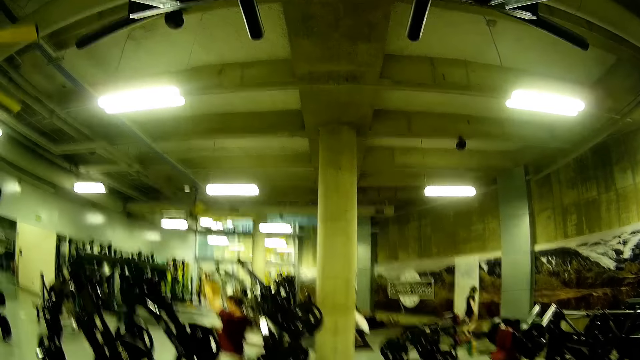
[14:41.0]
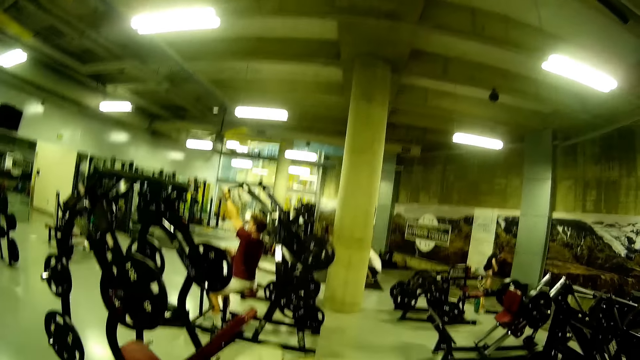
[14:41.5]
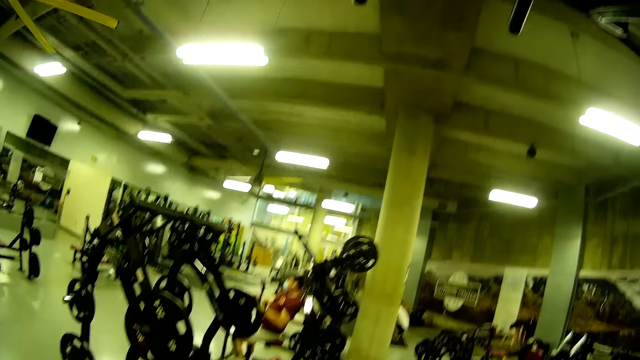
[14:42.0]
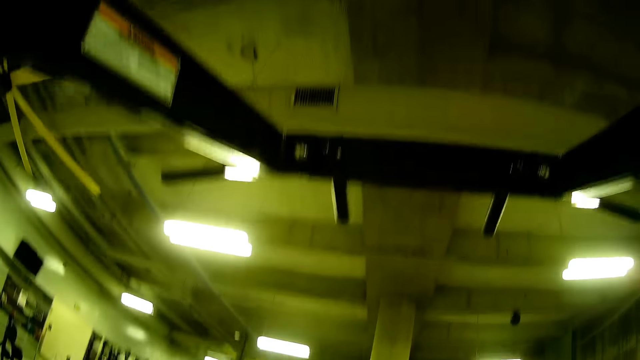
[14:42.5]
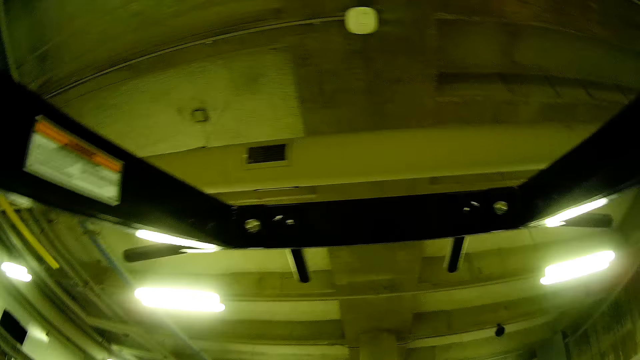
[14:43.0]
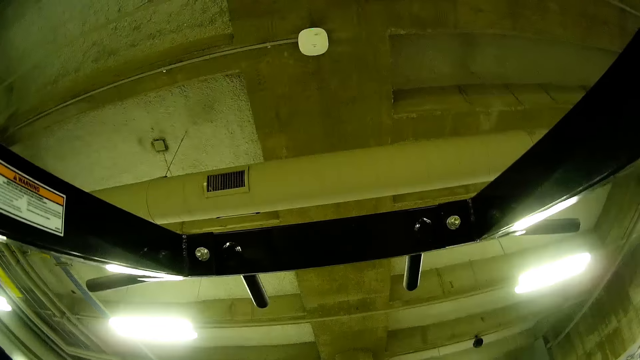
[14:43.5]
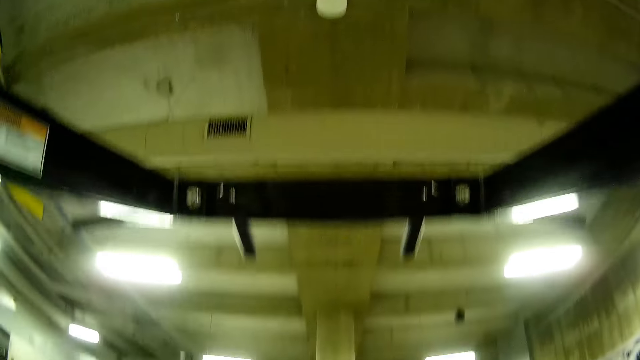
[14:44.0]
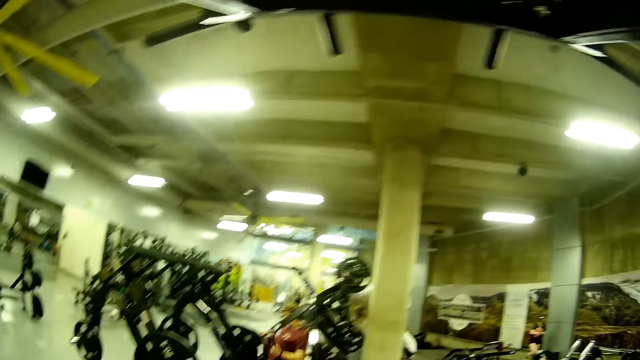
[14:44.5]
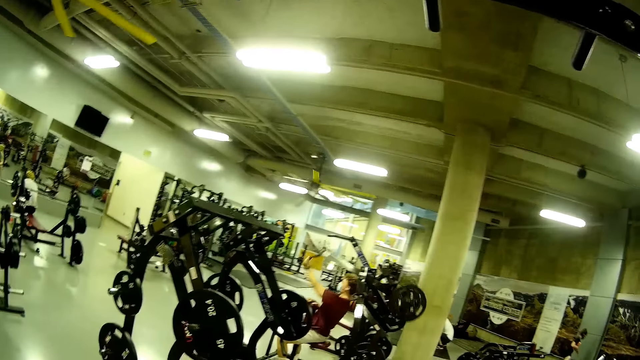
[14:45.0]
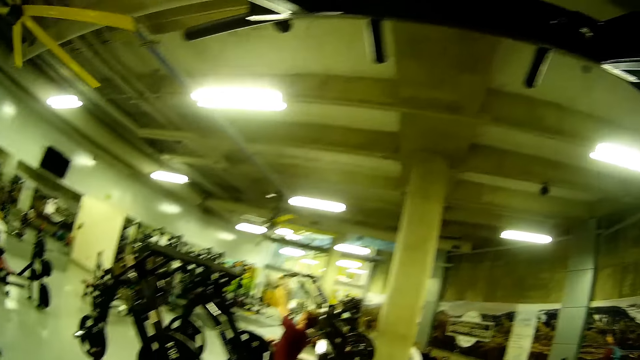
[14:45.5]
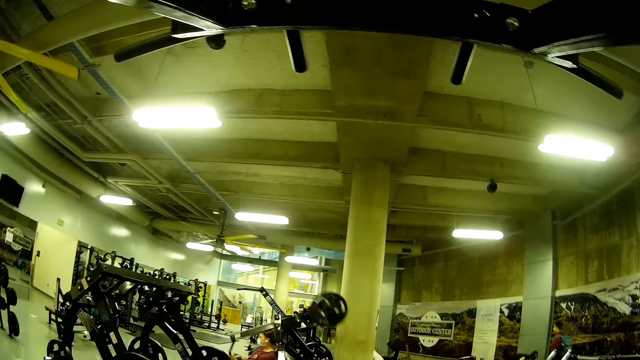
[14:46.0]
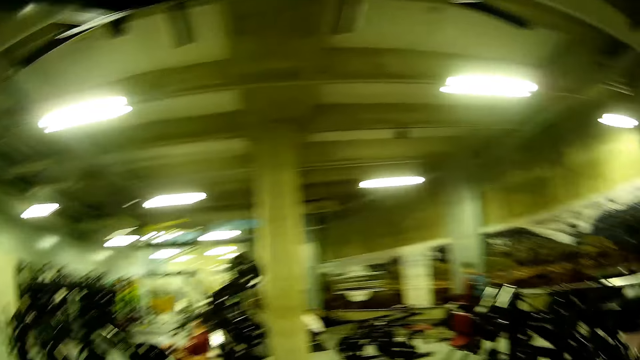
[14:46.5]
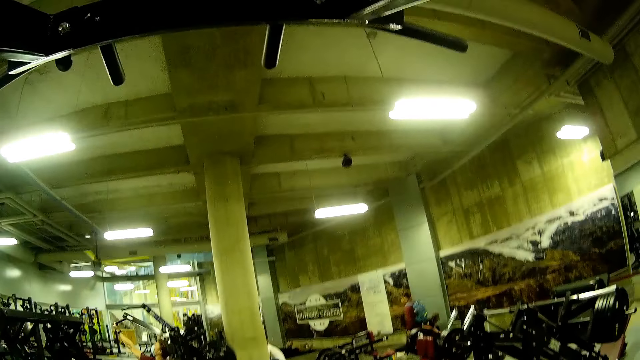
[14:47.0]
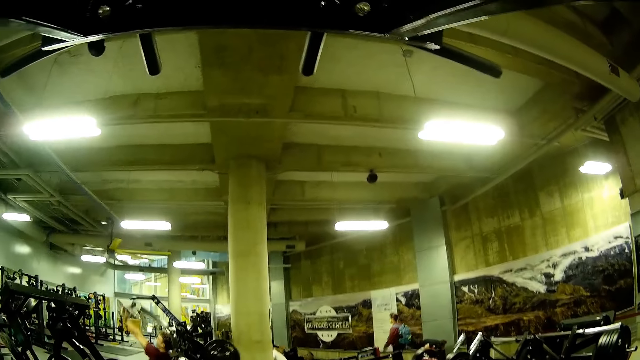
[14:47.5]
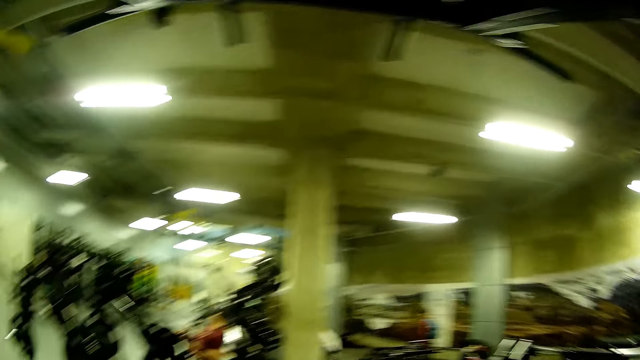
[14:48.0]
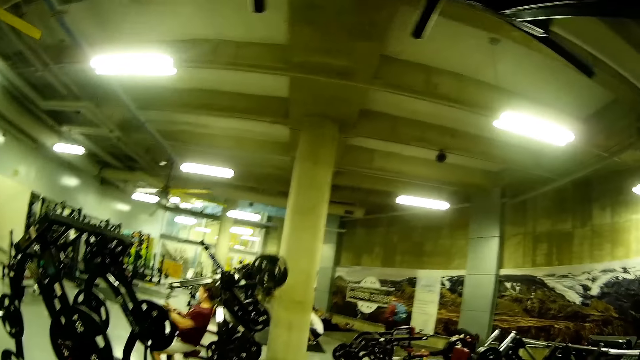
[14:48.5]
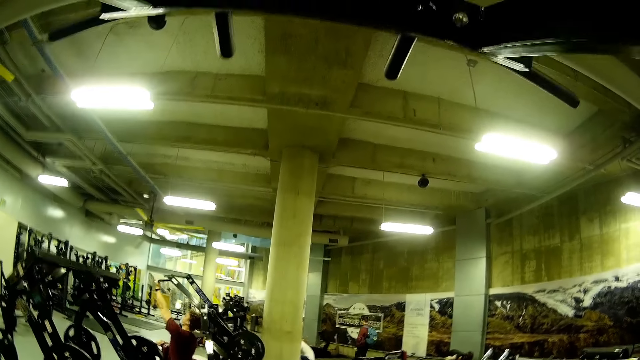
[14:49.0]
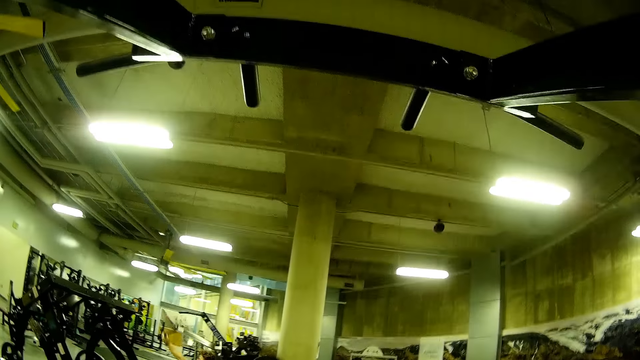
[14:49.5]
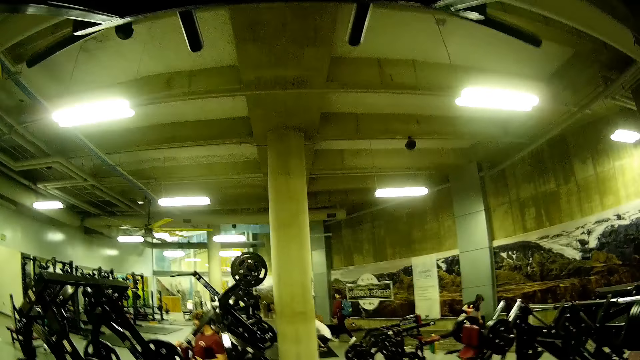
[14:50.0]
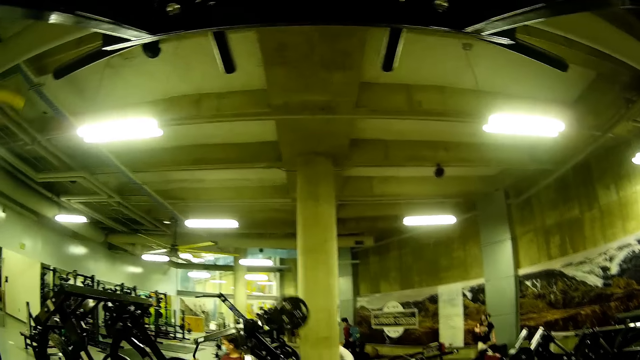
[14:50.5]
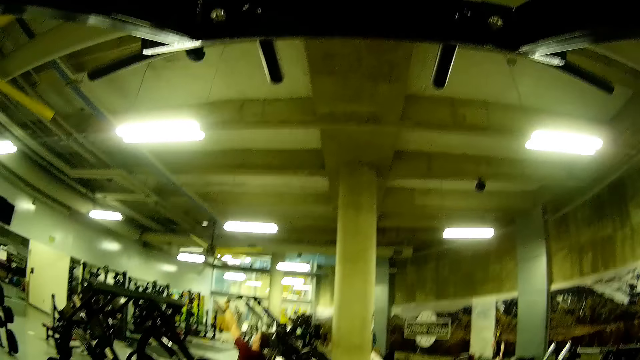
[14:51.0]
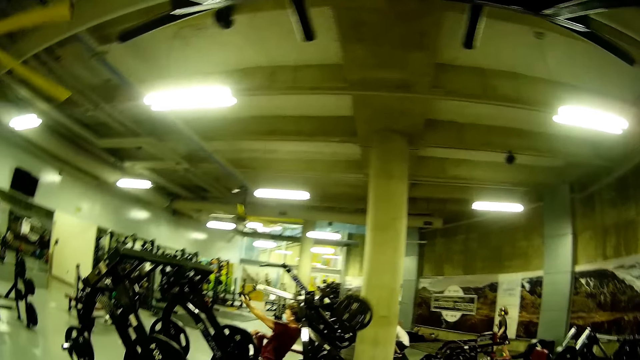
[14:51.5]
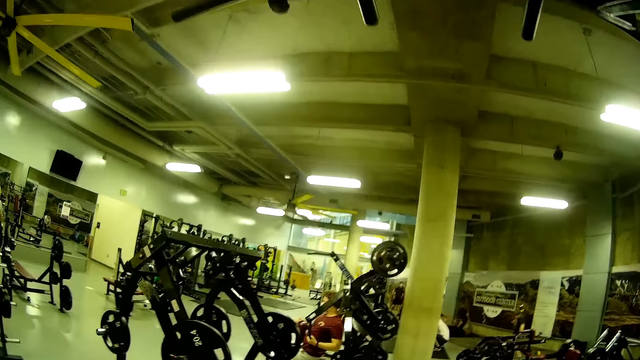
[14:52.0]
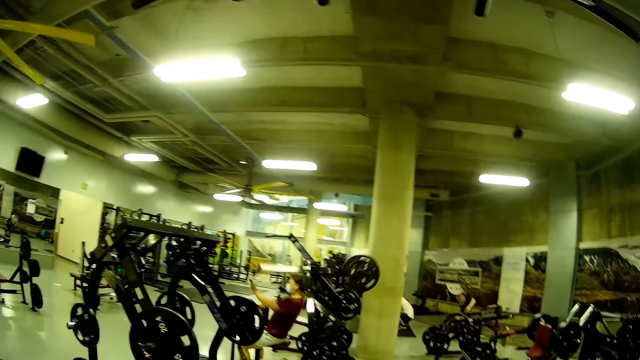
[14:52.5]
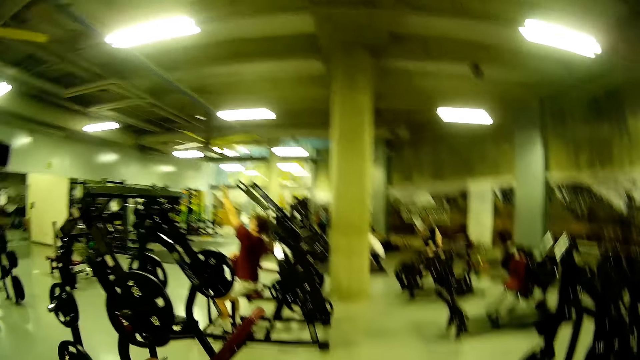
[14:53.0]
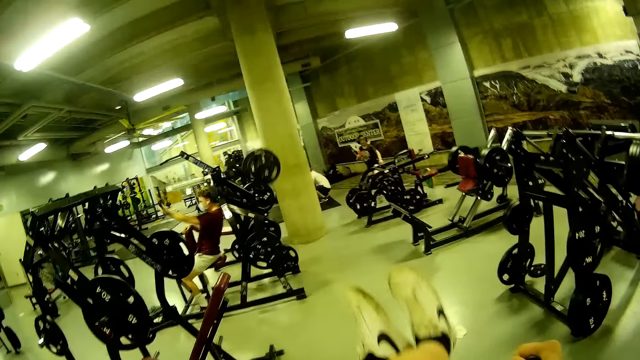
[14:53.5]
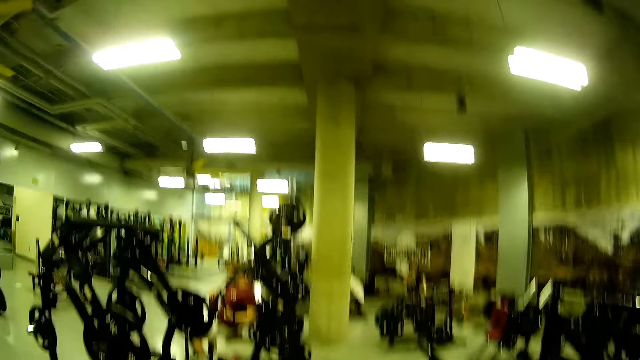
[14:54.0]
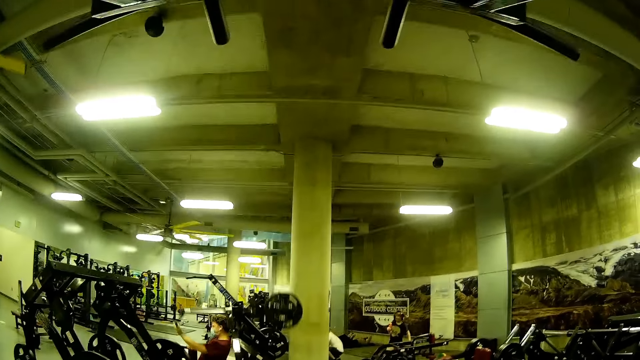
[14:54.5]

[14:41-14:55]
A man steps forward. The camera wearer looks around. They move the hand. They look around.

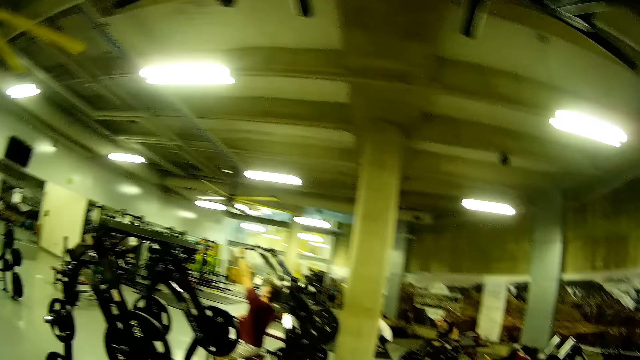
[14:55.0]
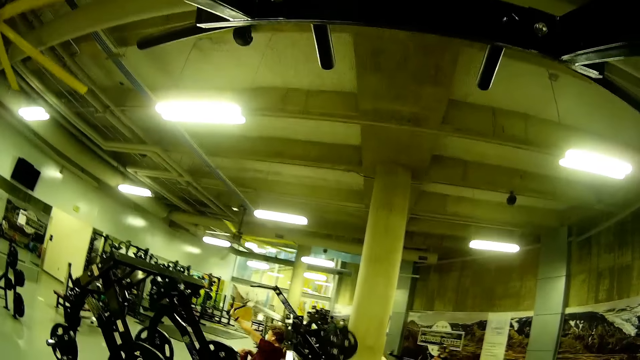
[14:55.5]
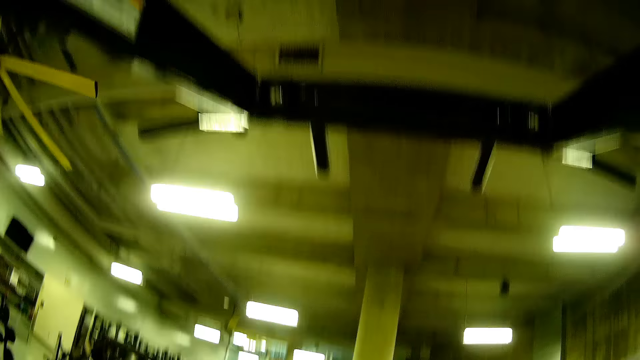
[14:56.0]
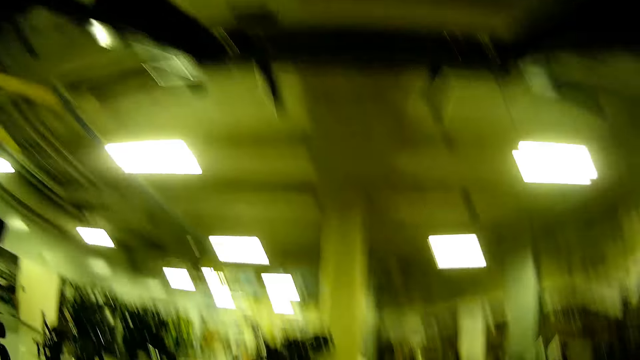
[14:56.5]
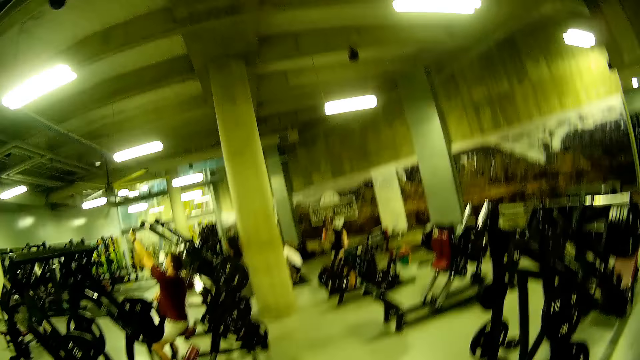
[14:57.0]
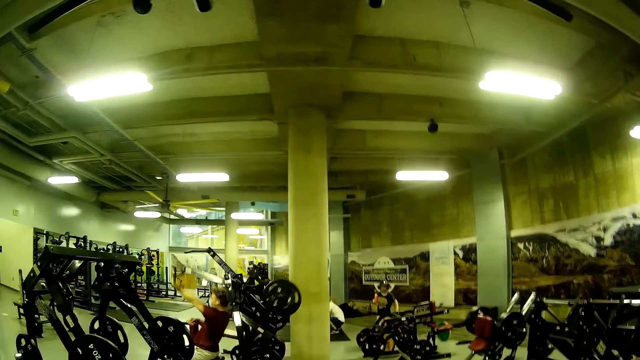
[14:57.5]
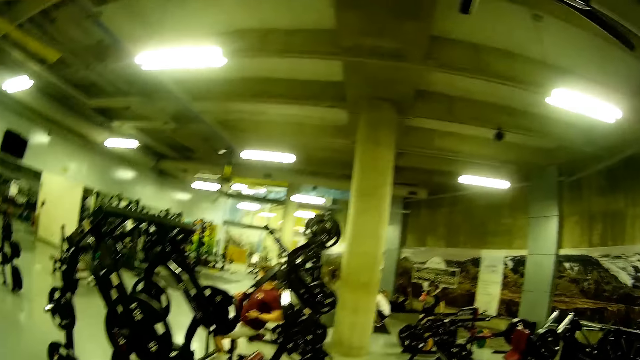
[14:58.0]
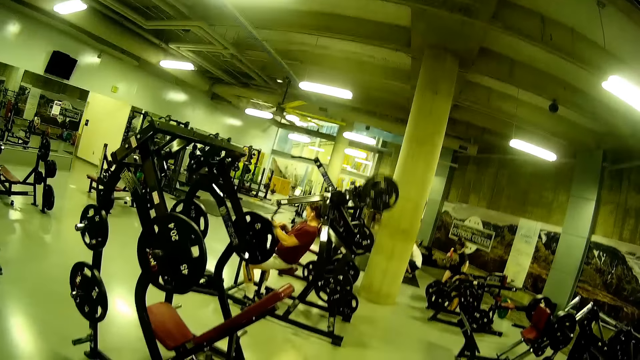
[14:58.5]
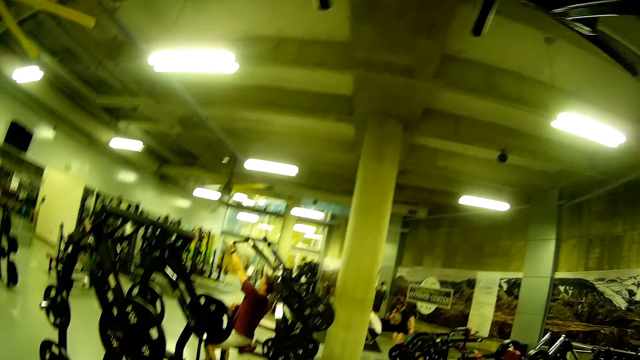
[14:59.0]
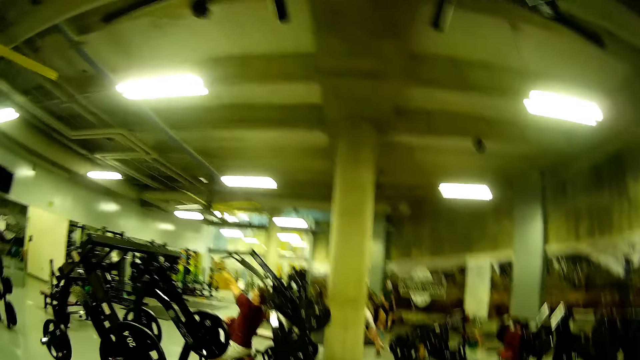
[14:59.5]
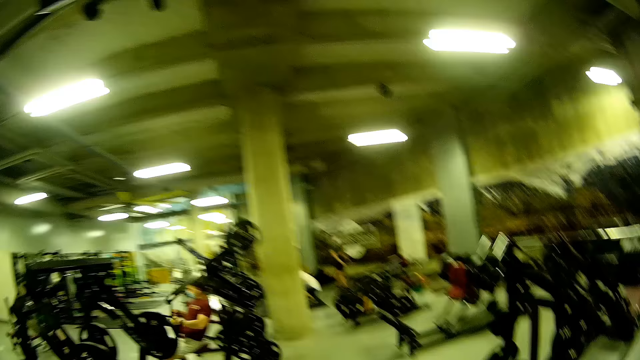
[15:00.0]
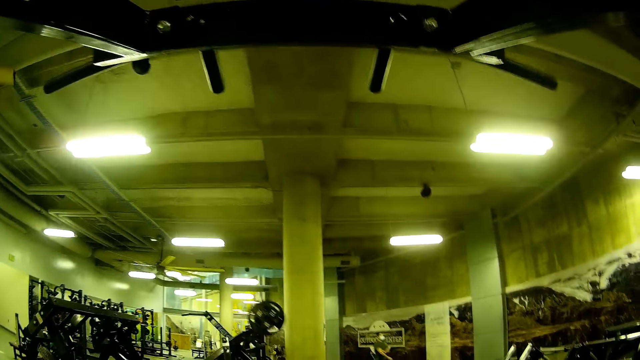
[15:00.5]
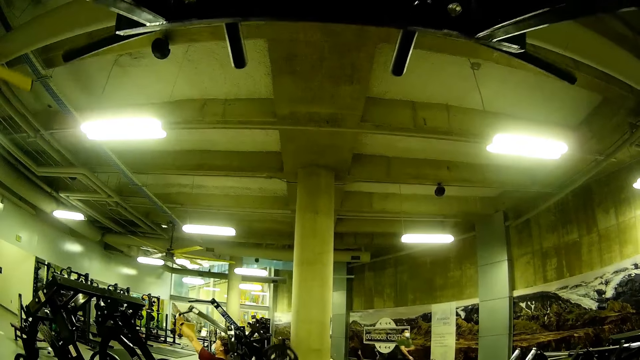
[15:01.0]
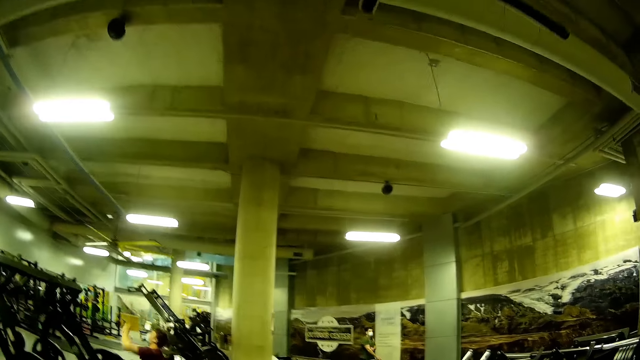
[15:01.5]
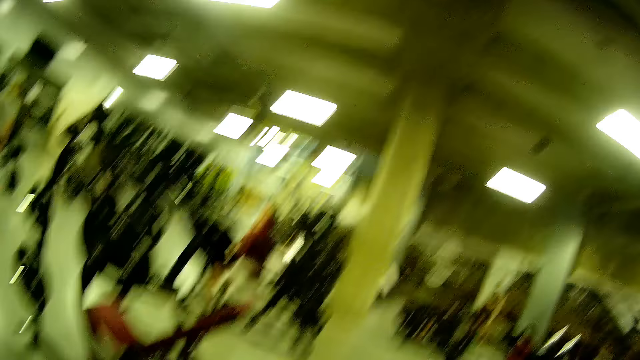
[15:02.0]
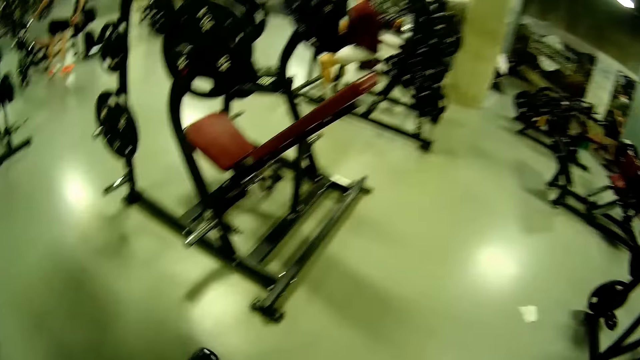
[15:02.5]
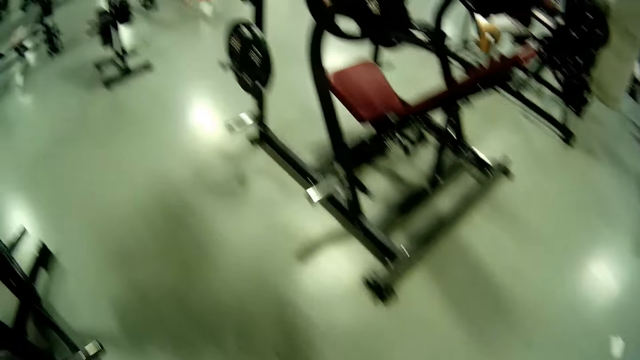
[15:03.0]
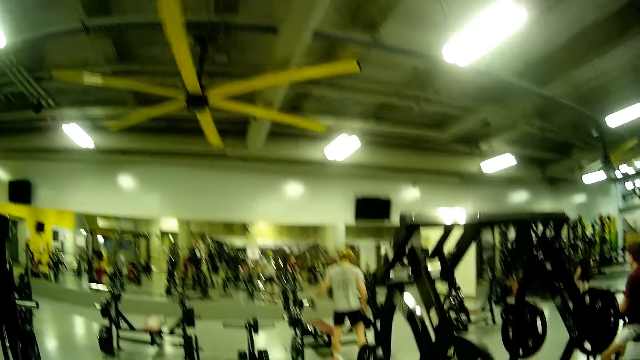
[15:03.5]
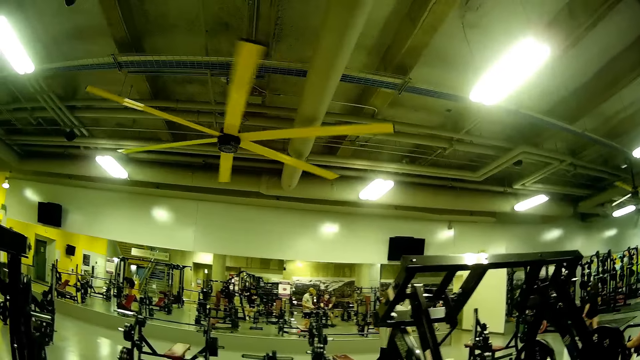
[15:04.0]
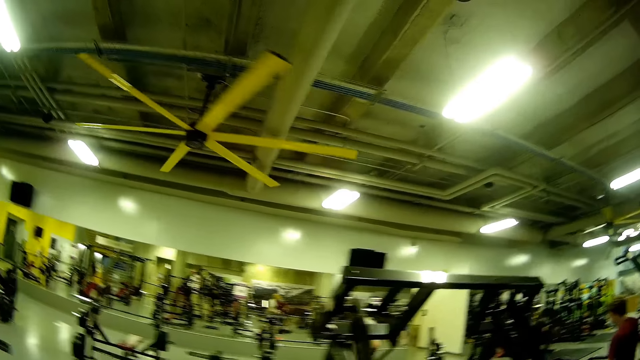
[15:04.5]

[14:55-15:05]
A man lifts the hands. The man moves the hands. The camera wearer looks around.
